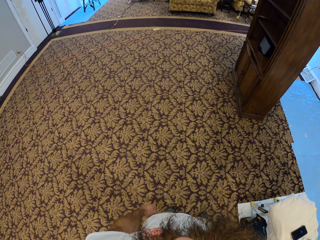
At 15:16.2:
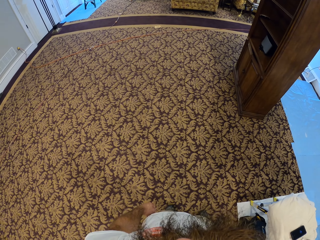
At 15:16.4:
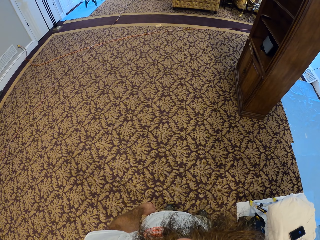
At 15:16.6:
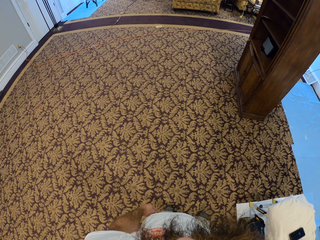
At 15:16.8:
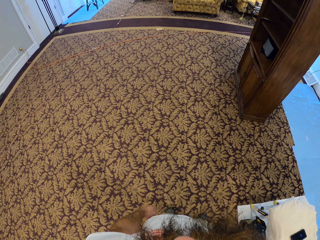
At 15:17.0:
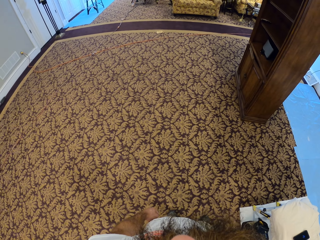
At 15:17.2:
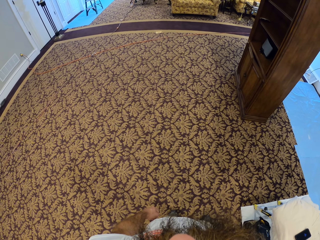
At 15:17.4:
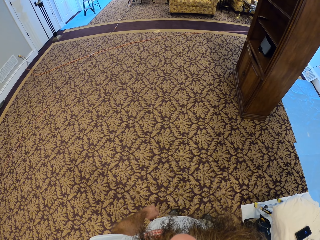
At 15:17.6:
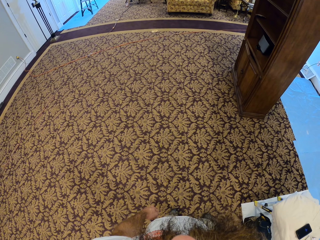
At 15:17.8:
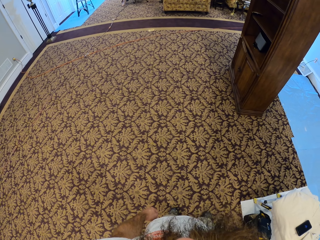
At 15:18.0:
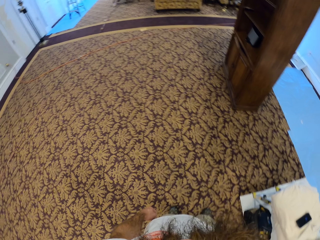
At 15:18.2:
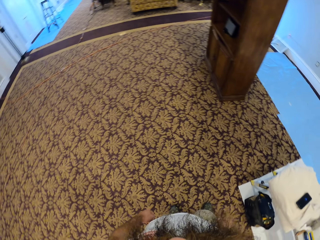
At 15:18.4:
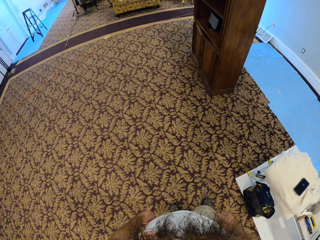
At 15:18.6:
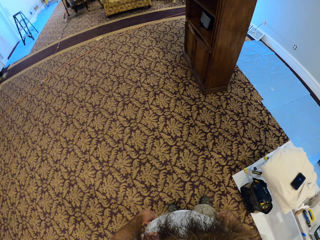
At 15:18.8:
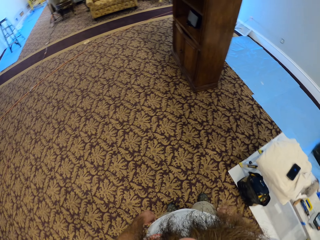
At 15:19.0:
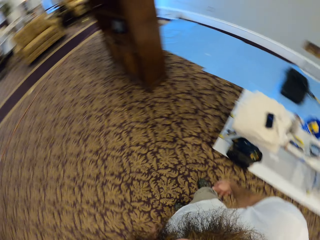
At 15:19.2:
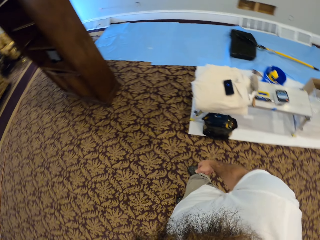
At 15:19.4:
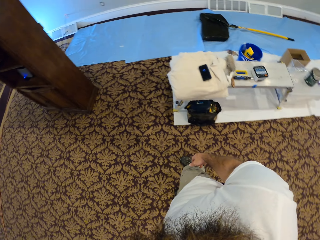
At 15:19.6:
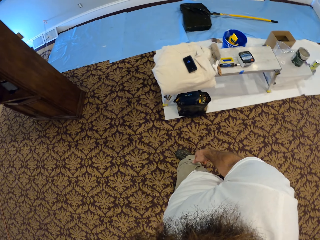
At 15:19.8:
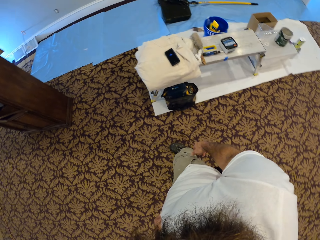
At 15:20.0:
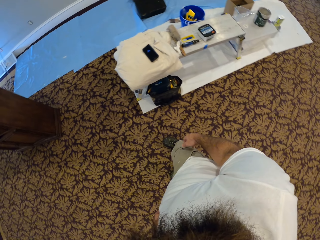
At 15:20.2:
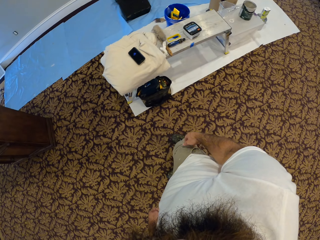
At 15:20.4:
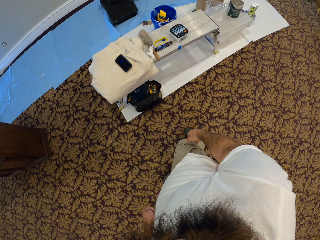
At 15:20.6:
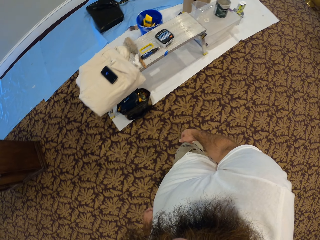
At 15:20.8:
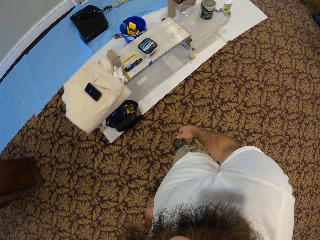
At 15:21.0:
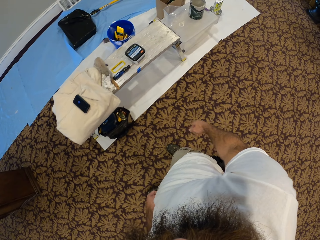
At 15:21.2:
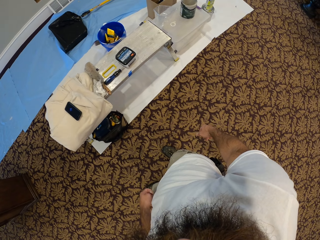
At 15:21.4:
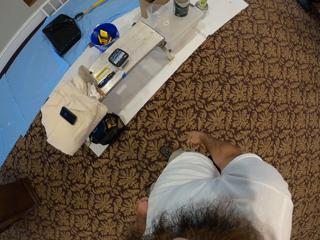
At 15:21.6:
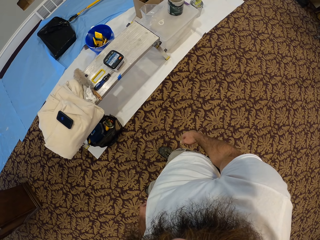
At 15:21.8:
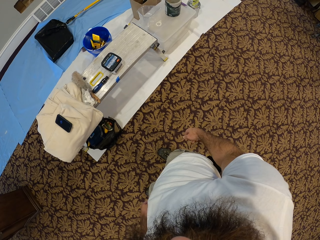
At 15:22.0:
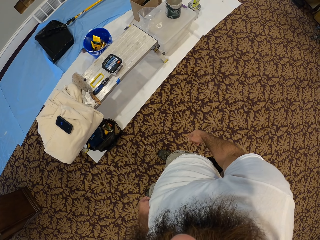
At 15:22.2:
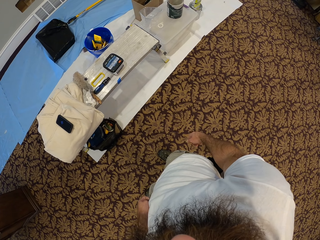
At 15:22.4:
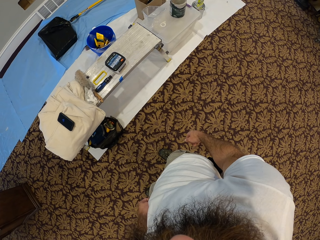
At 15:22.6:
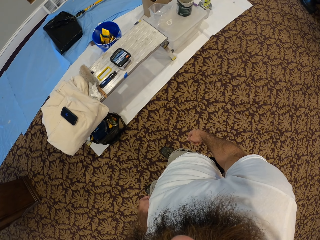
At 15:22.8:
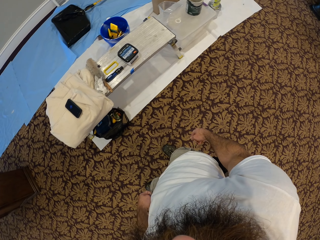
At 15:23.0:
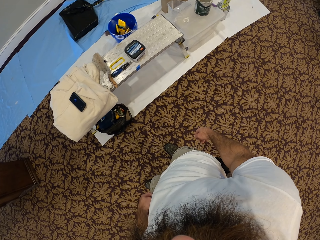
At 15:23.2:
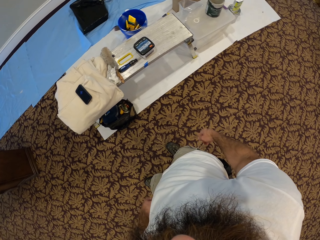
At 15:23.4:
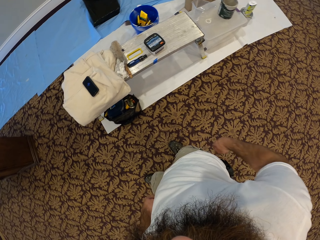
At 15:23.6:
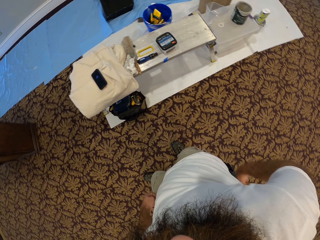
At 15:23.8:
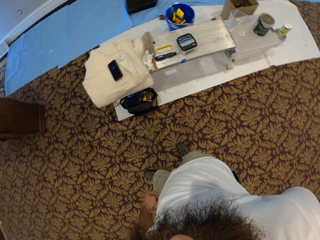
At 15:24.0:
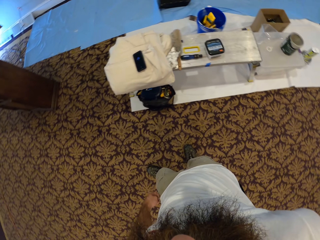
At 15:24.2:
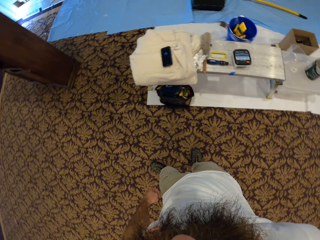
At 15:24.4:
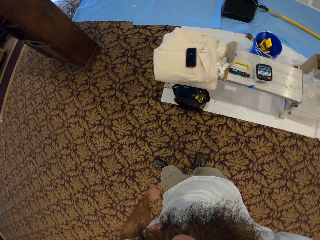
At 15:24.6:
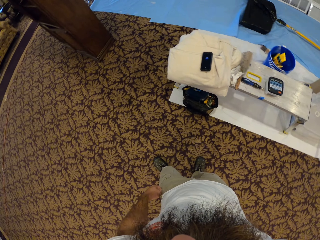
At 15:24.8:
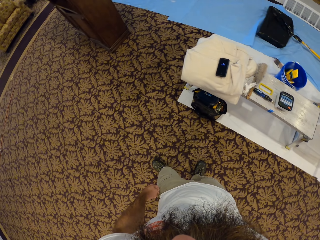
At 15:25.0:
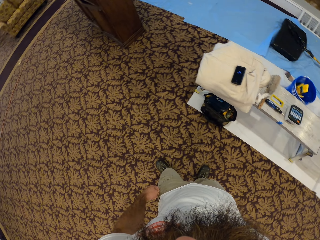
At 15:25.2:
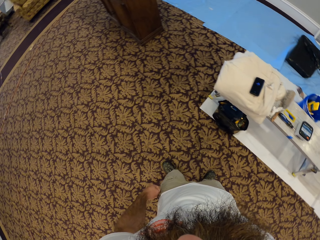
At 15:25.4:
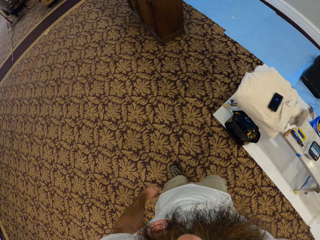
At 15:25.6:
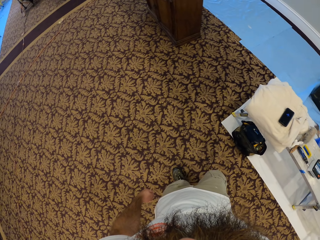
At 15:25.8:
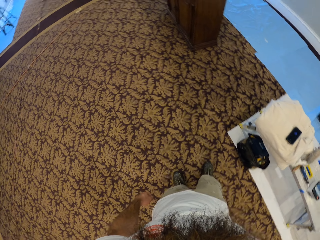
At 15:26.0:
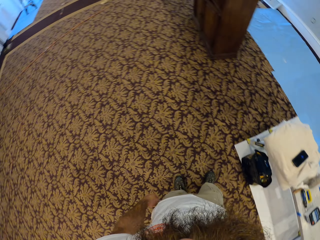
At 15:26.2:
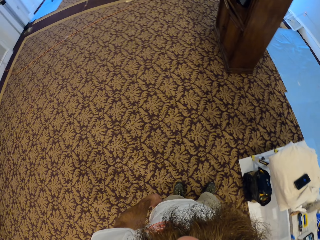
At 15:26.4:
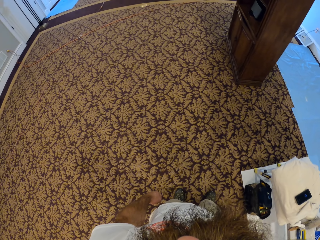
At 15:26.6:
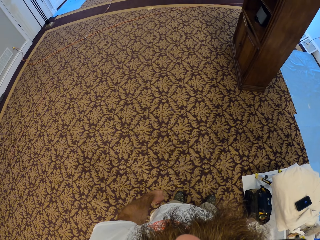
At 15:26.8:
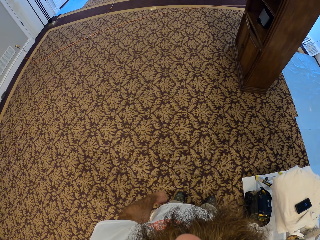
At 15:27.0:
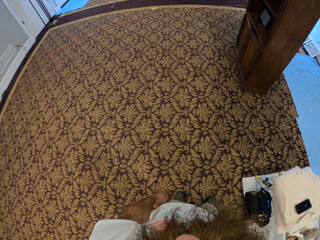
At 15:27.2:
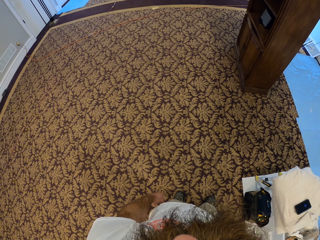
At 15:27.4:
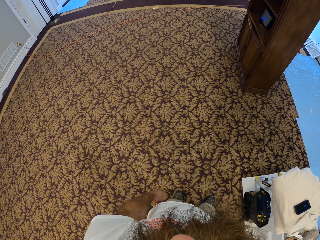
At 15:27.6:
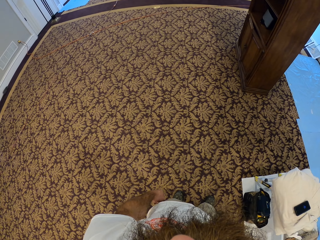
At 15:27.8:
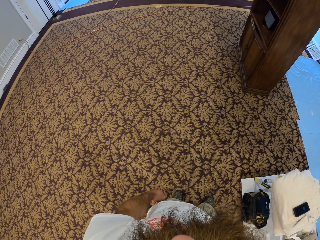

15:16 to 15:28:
The camera wearer turns around. They look around.

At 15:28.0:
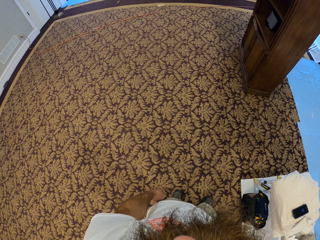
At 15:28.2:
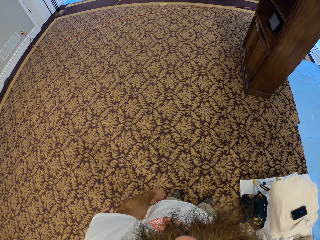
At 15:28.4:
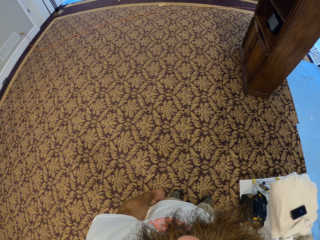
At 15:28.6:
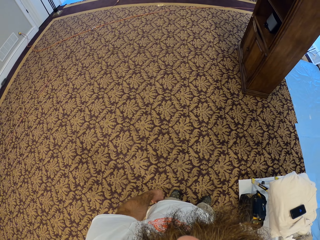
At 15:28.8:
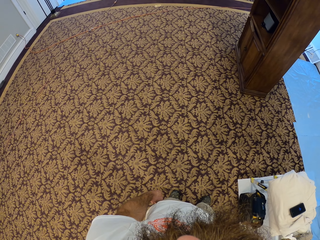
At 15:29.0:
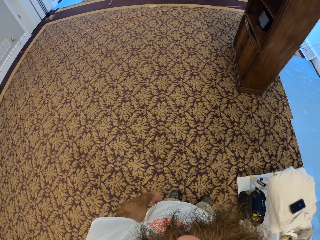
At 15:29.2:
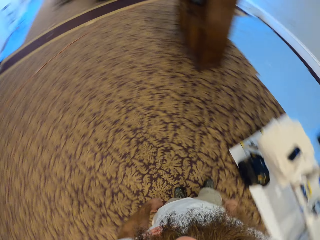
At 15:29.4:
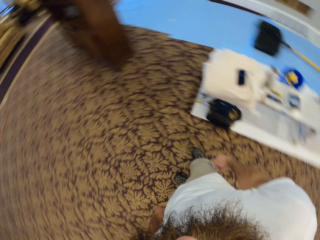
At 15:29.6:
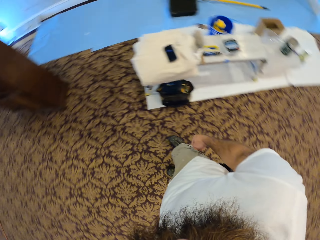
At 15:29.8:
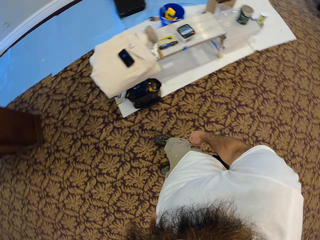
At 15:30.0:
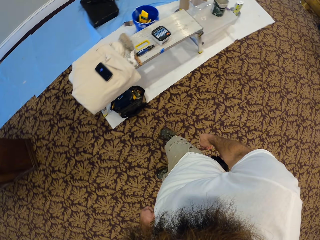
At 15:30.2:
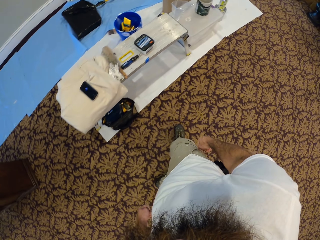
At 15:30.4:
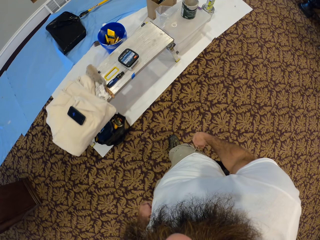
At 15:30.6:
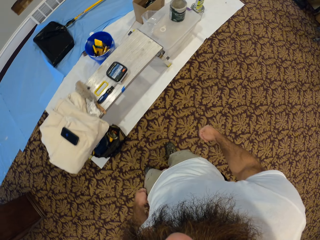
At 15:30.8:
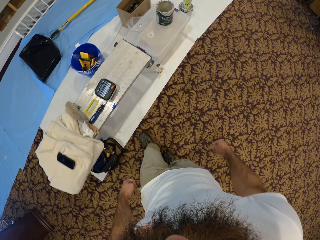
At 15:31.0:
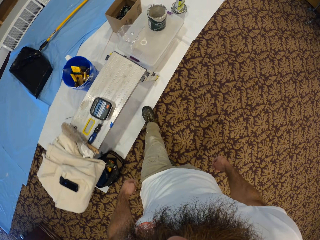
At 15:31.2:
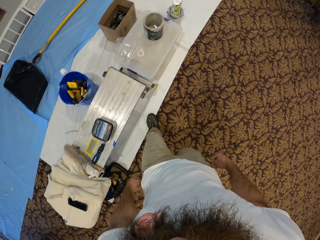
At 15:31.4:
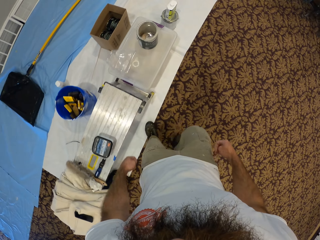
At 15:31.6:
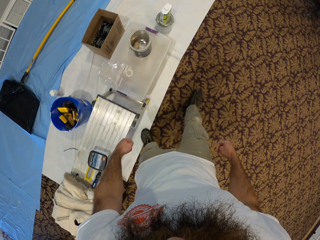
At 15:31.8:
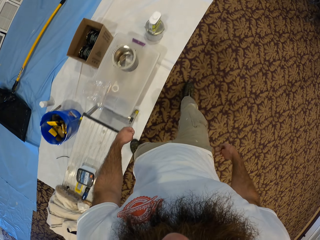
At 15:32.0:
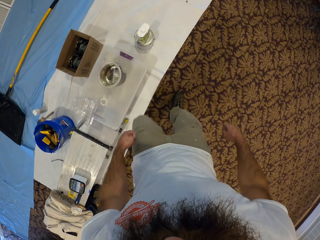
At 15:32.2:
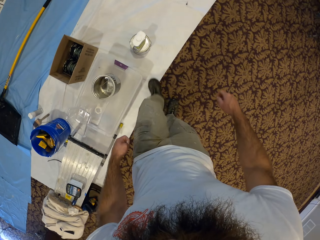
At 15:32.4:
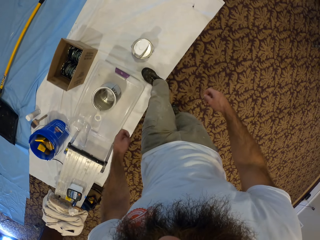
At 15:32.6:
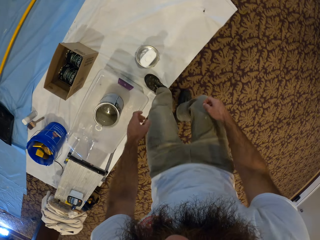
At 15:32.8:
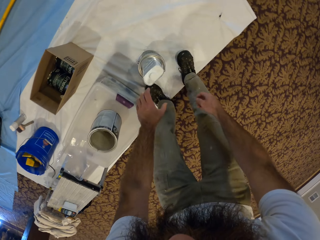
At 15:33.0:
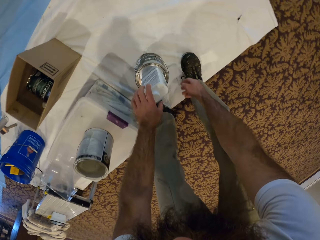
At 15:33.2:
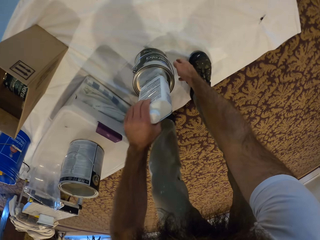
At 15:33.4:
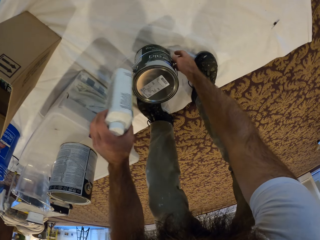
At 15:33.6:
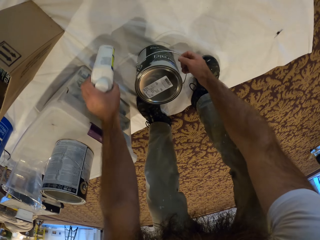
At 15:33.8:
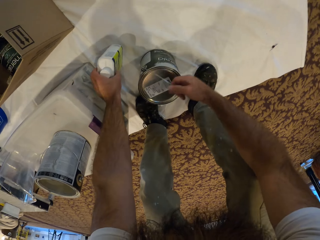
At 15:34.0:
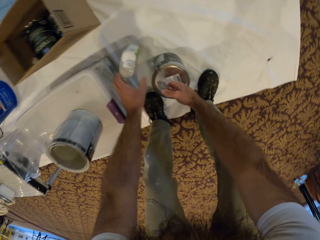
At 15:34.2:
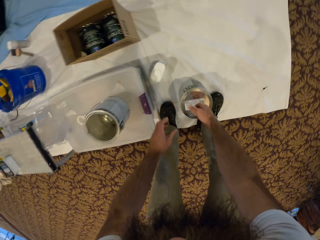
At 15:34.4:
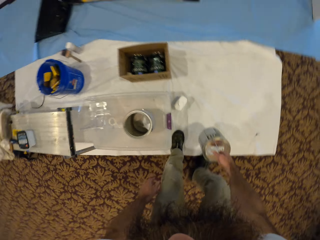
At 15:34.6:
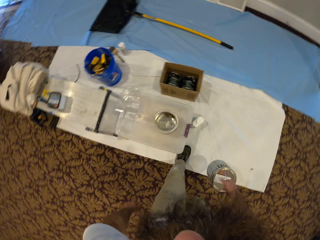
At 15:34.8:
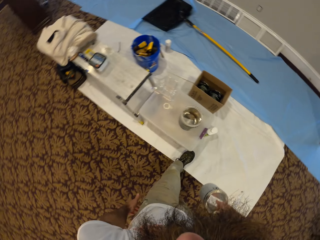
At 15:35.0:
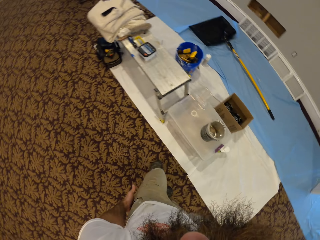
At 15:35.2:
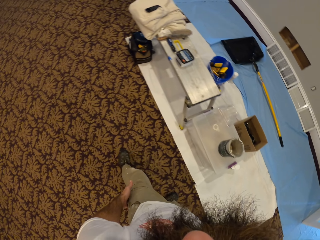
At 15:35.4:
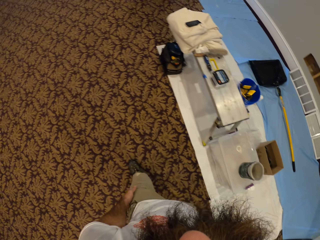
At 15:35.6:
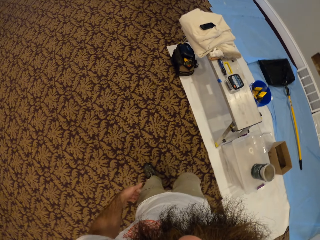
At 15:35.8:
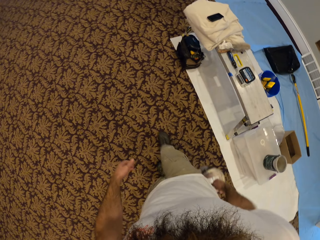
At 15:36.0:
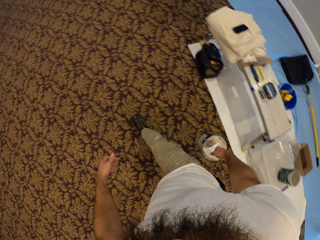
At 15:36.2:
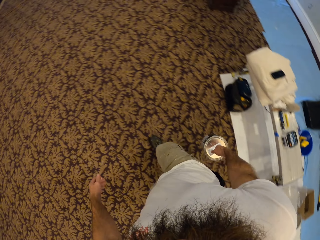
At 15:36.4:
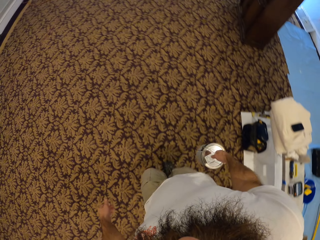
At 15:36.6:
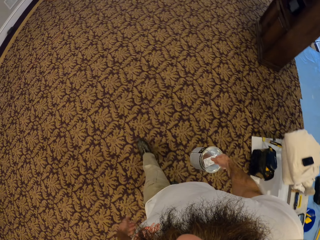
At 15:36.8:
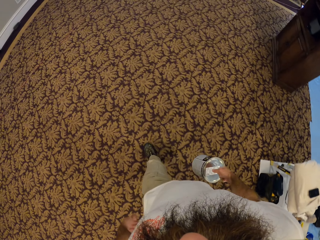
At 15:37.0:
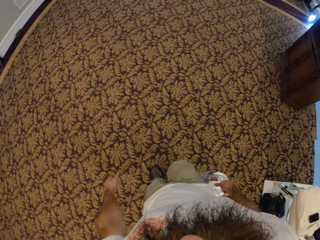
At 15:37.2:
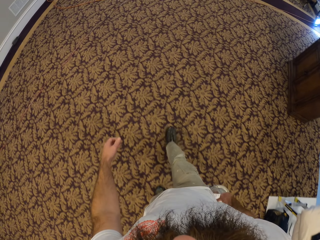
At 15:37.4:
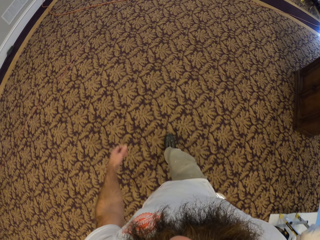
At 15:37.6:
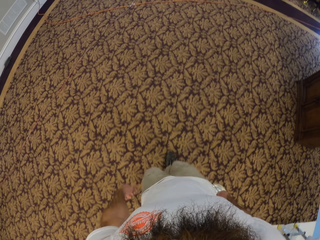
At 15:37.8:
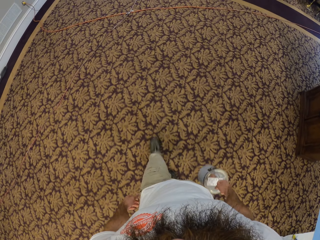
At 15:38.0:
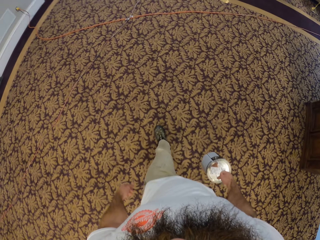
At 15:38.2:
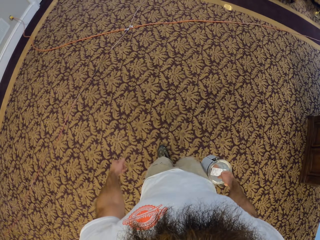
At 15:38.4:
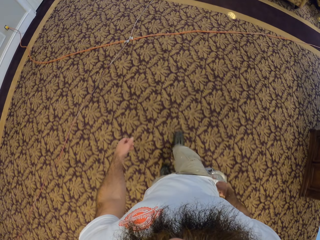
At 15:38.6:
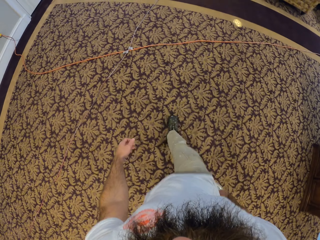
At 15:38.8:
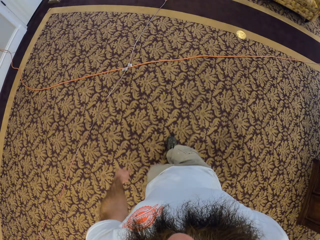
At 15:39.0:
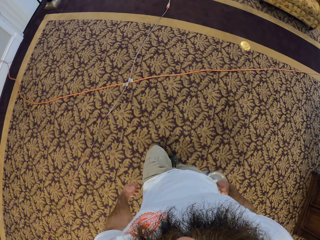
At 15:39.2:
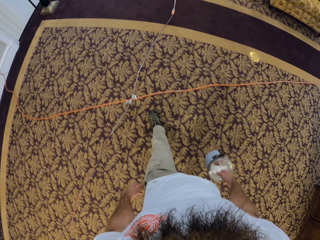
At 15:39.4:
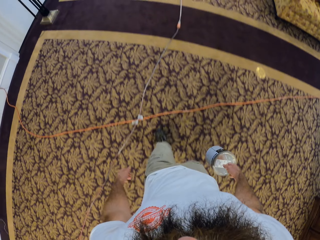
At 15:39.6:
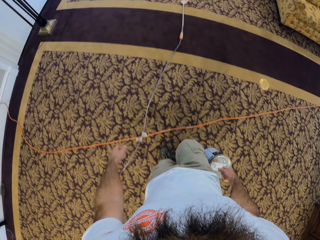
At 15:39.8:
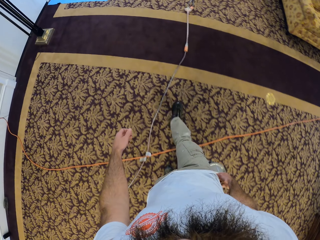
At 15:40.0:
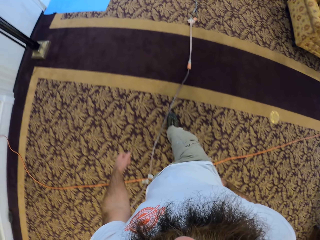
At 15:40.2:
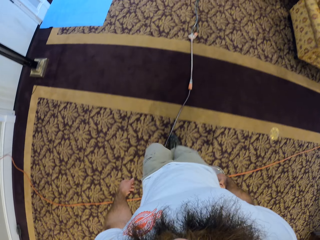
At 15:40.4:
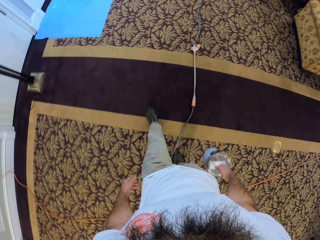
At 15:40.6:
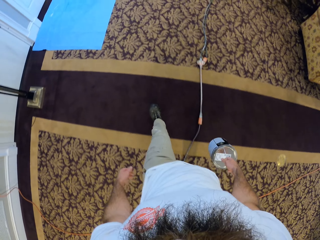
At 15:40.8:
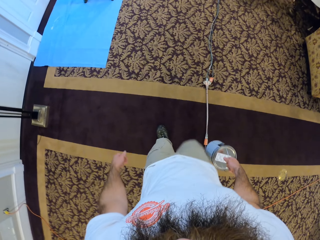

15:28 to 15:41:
The camera wearer turns around. He walks towards the paint container. He bends down. He drops a tube on a metallic paint can with his right hand on a table. He picks up the plastic bottle. He picks up the metallic paint can by the handle with his right hand. He places the plastic bottle on the floor. He lifts the paint container. He walks towards the wall by the yellow paint bucket in the apartment.
